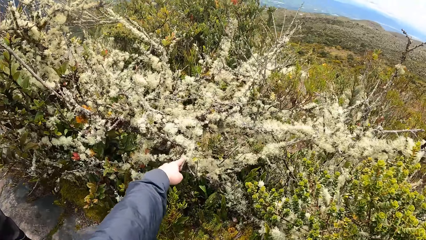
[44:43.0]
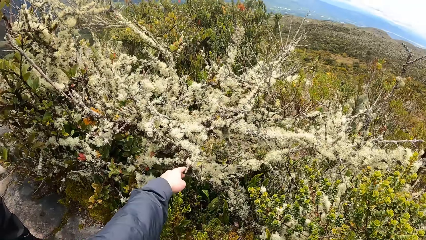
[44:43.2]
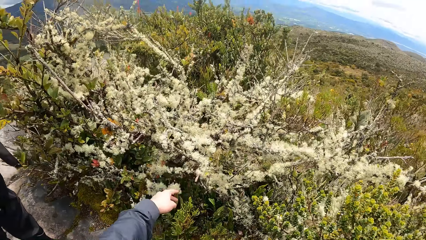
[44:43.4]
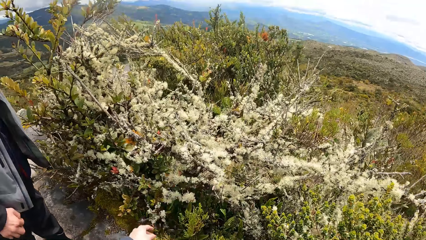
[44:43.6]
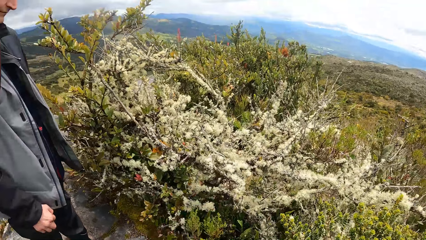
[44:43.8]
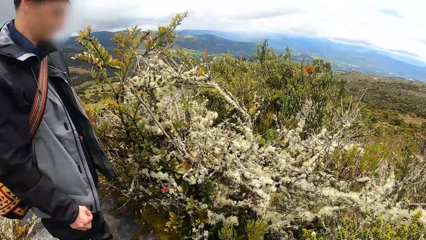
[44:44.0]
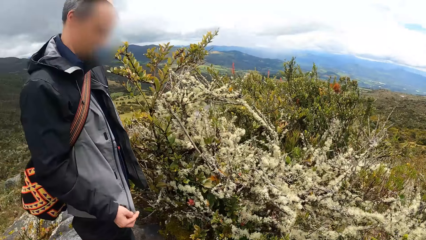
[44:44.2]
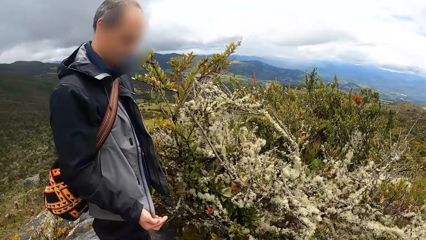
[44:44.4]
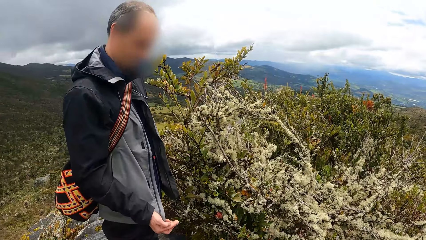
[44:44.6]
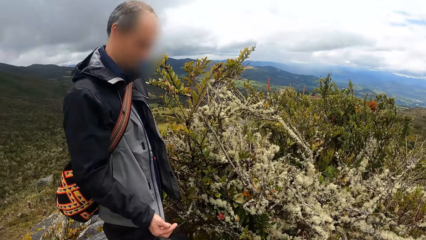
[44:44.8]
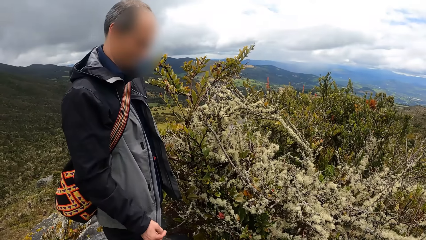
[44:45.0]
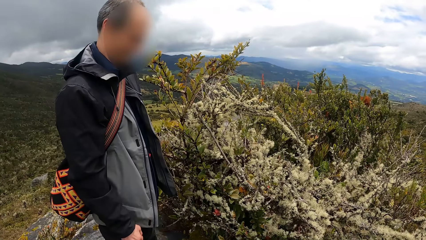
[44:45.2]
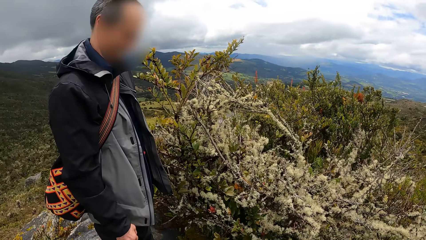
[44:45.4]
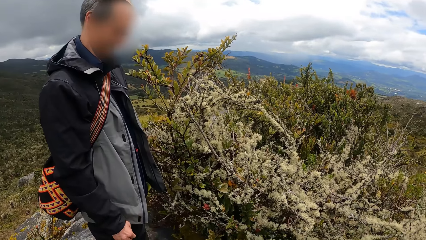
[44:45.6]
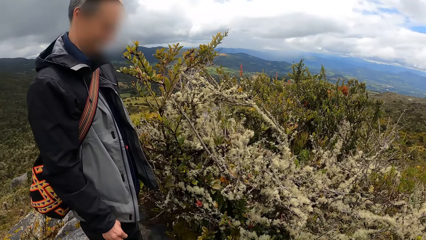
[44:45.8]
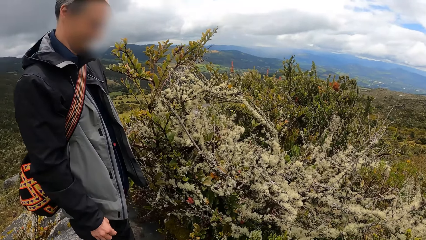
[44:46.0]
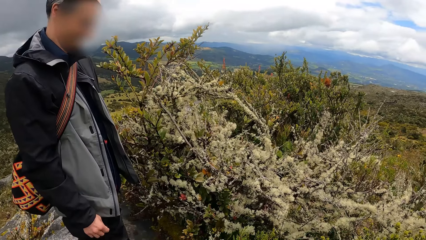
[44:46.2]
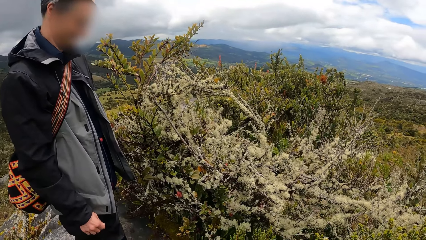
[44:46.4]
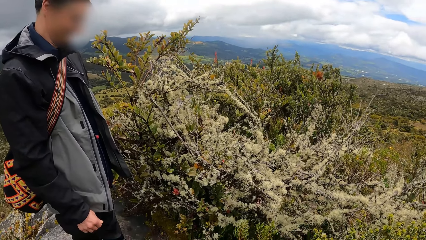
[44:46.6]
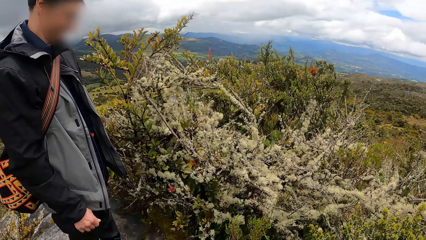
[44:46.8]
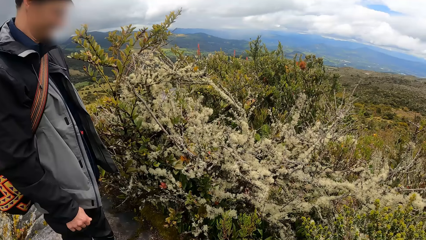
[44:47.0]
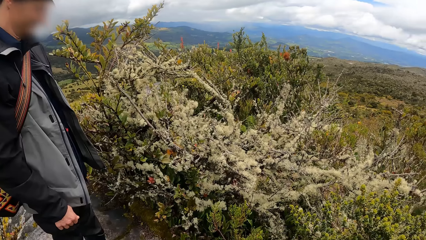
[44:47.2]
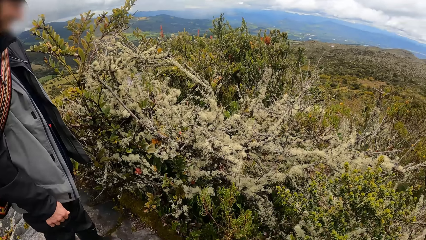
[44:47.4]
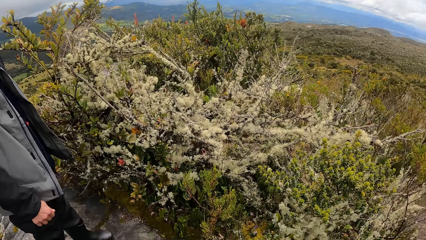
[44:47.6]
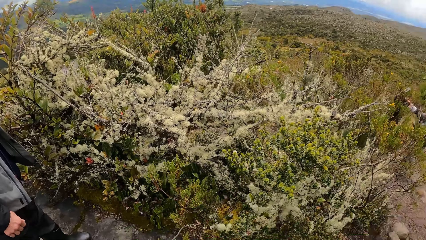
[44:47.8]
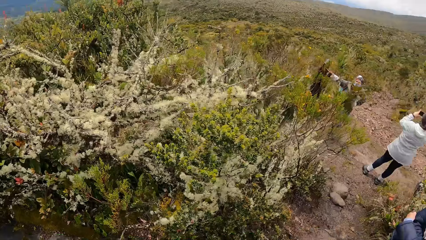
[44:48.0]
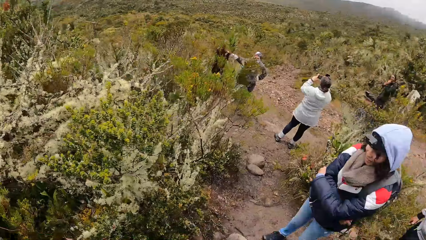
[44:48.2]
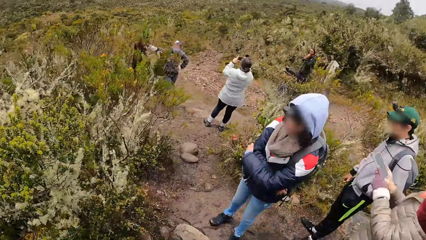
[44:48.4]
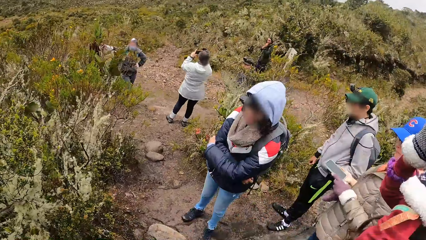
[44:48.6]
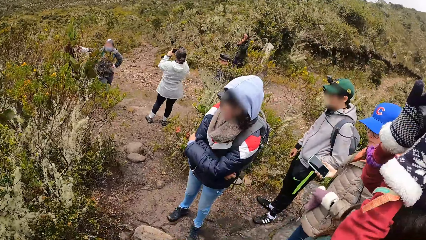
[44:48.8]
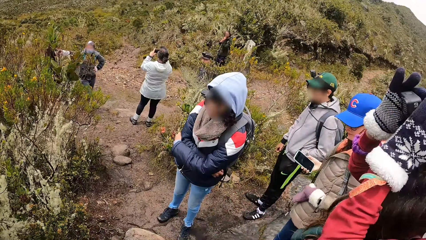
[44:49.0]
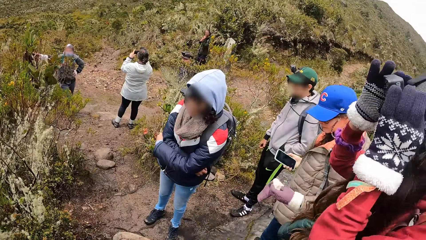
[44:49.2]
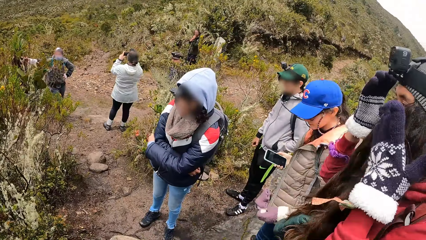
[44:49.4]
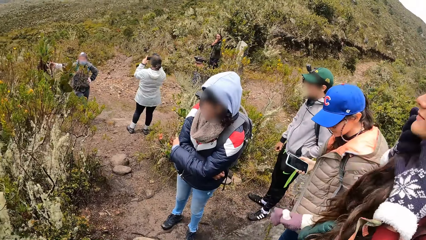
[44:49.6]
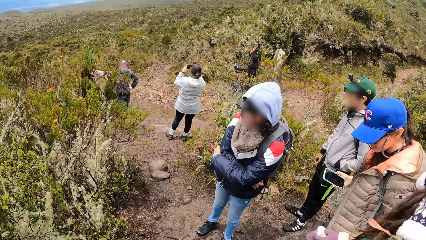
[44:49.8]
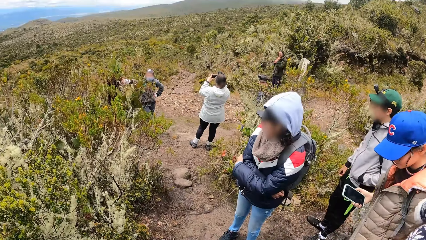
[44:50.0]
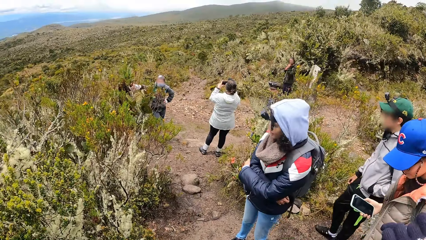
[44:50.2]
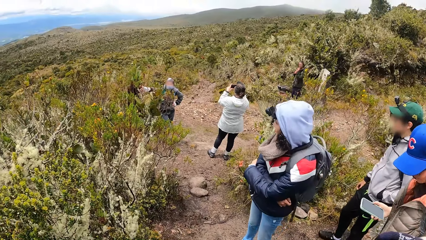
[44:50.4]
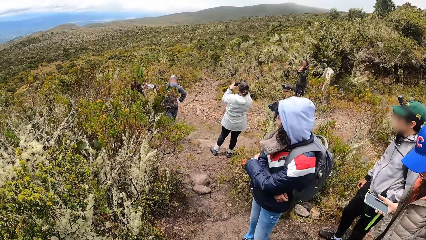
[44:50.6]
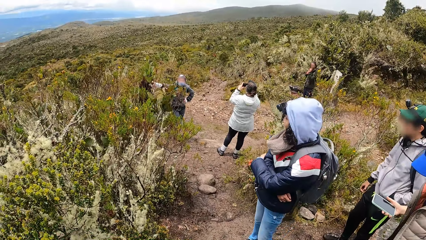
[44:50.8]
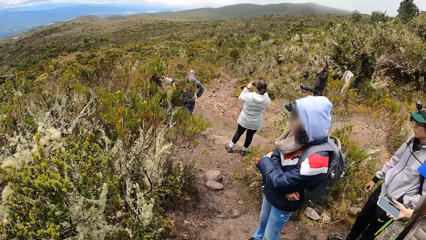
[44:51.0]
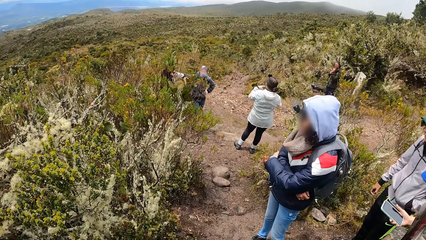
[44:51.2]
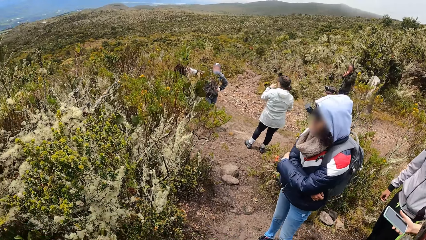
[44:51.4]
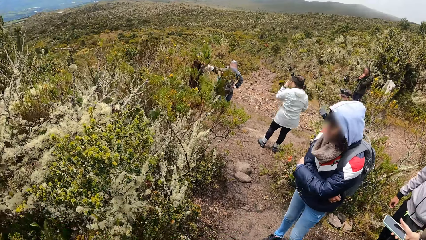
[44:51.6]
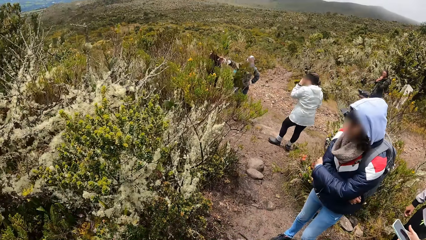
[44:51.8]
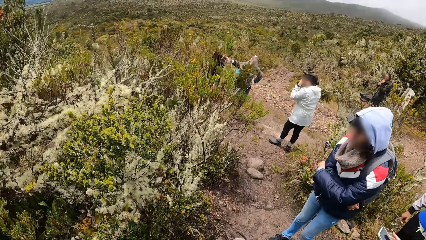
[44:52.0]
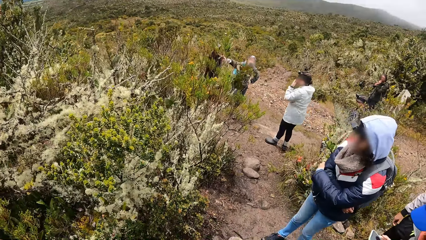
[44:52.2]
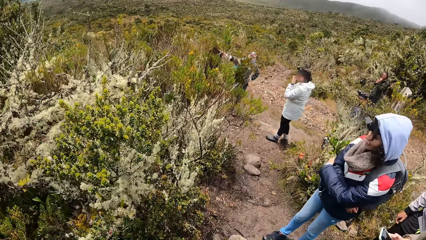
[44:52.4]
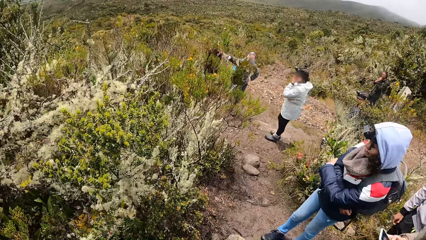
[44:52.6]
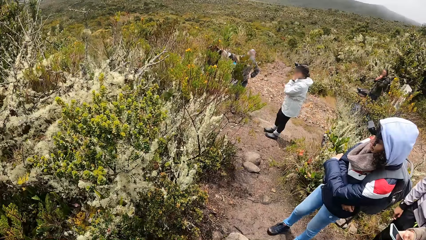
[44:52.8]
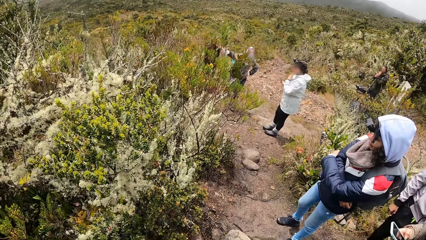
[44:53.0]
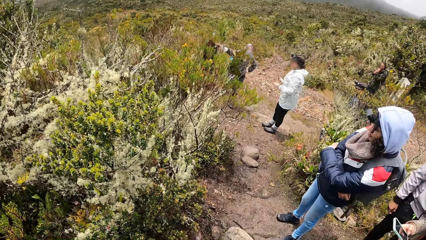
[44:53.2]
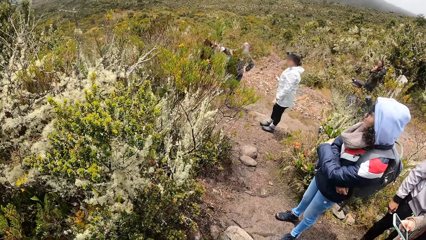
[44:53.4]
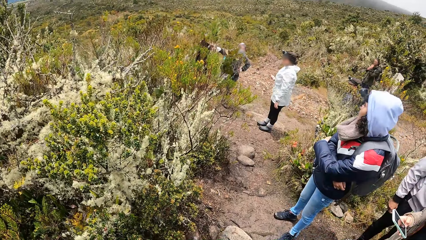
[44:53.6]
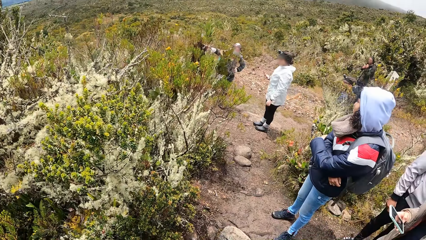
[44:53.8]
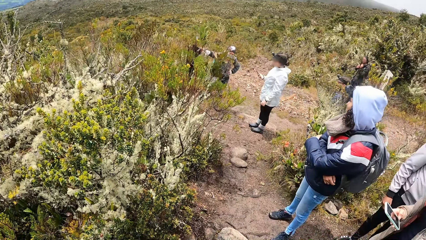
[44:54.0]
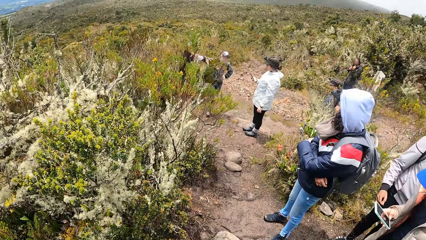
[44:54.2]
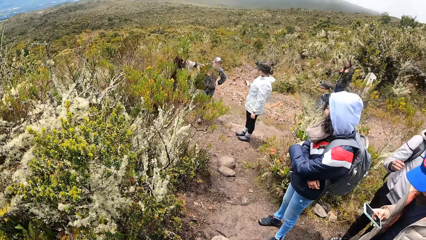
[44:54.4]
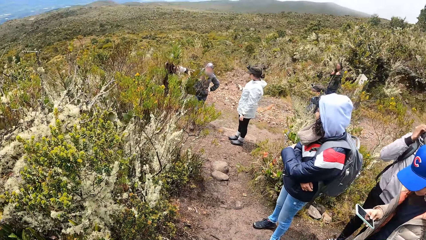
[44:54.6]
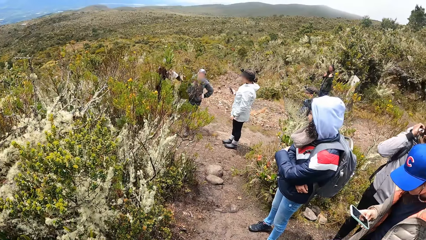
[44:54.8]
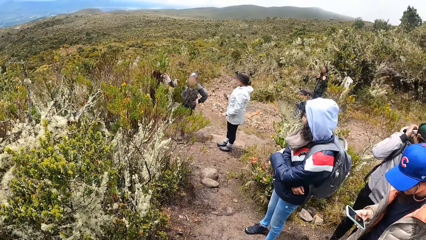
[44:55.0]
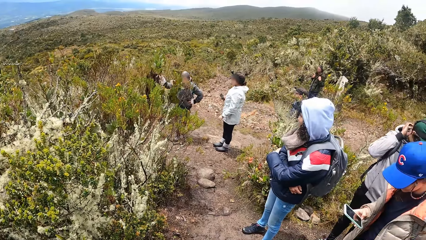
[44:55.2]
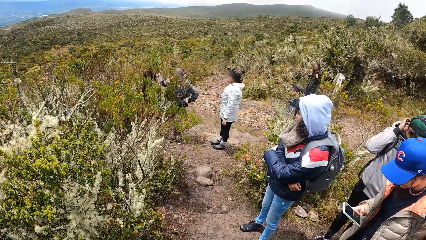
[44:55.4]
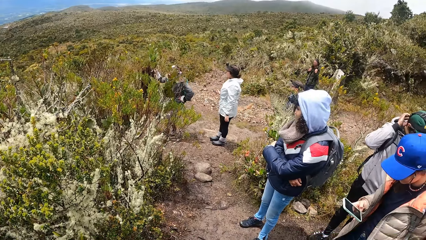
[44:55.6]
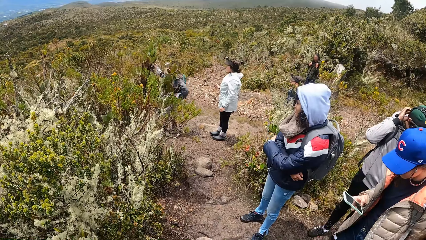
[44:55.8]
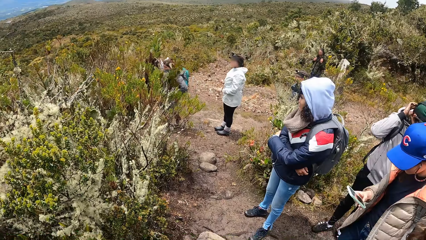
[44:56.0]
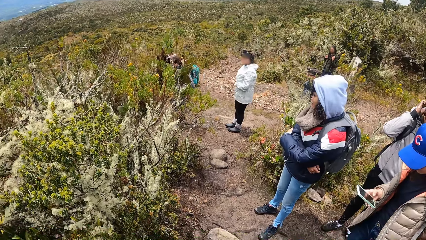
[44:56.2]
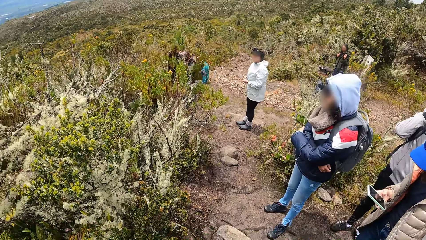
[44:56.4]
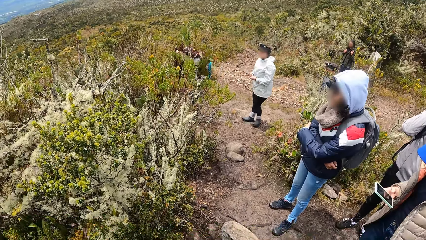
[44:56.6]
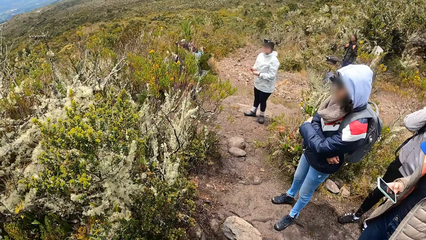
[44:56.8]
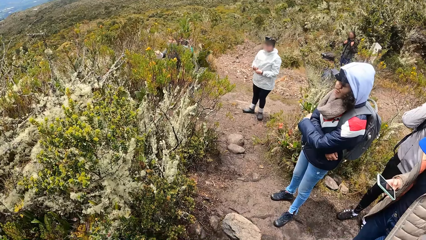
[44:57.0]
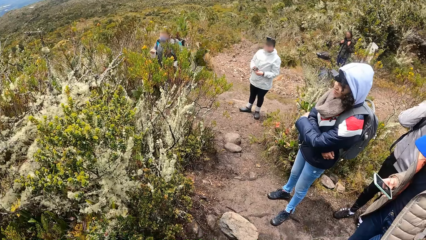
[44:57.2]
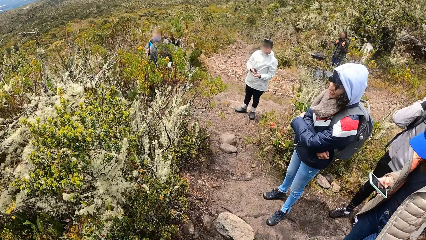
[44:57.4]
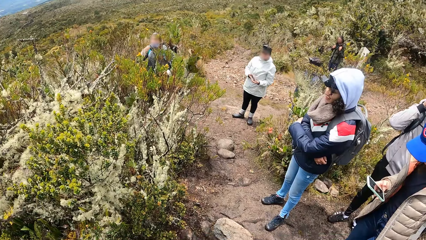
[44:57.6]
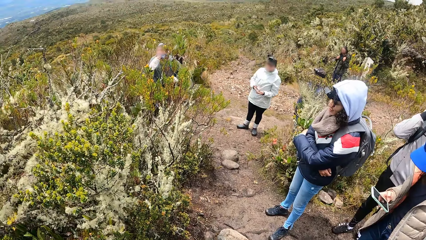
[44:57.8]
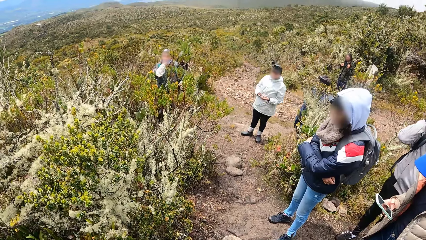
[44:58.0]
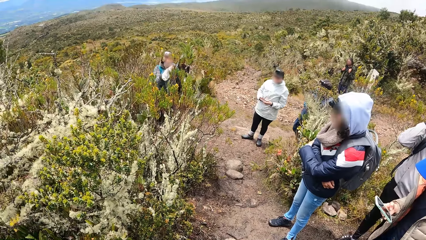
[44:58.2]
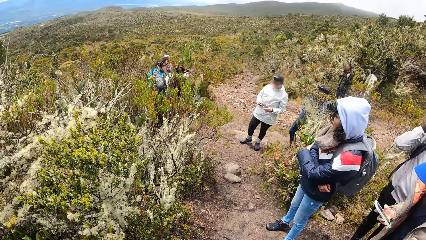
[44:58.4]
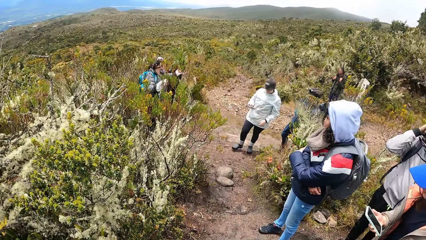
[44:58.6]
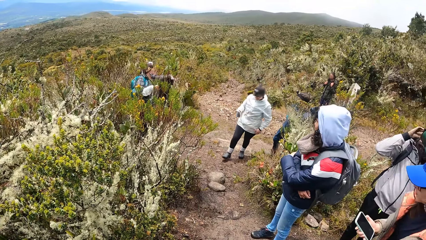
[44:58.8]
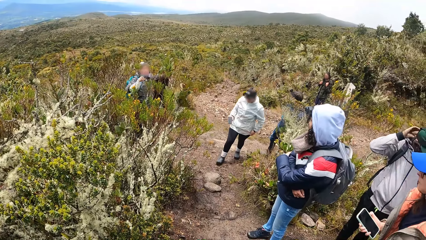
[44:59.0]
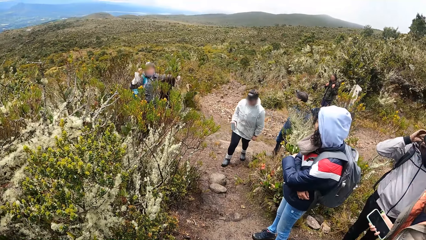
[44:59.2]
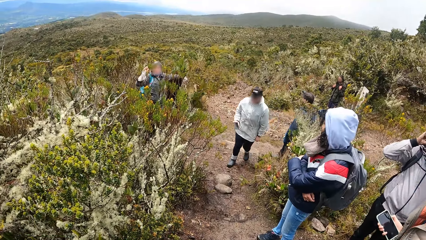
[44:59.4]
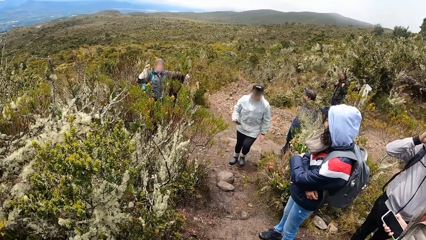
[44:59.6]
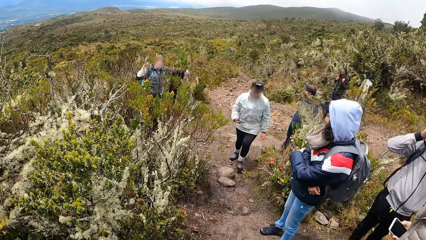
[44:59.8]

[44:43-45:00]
The camera wearer touches the branch of a tree with his left hand. He looks around. A woman operates the phone in her right hand with her right hand.
